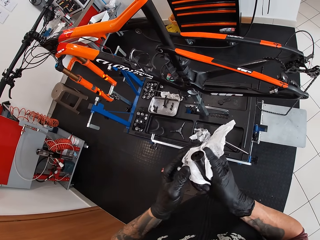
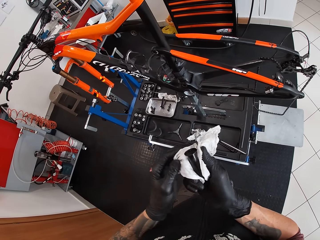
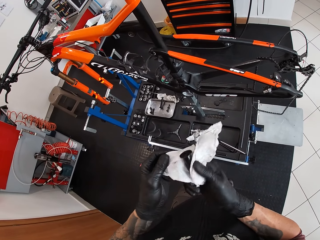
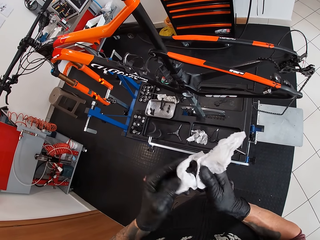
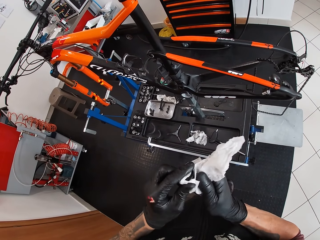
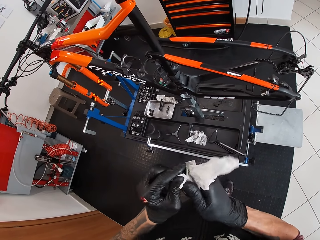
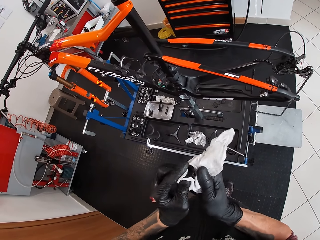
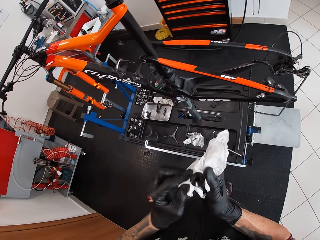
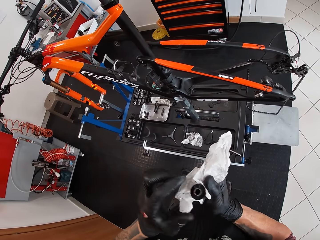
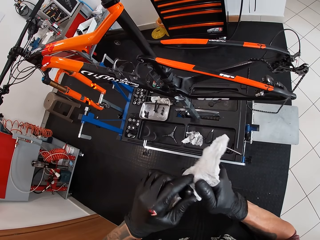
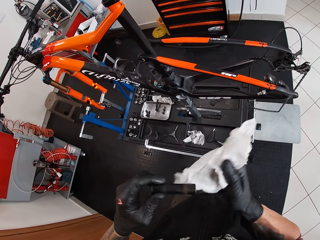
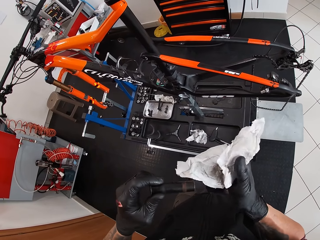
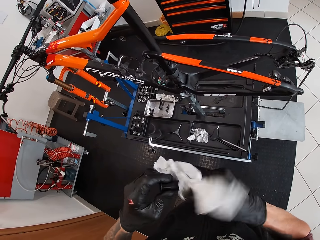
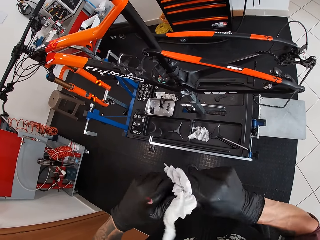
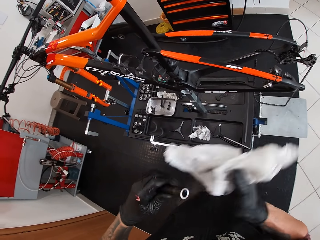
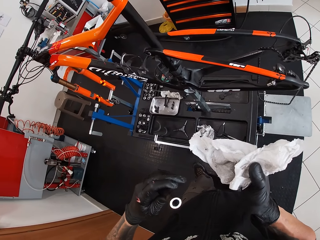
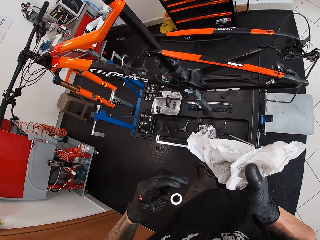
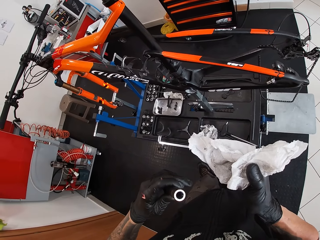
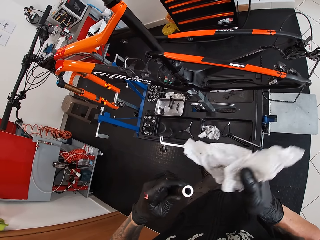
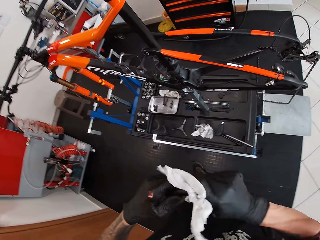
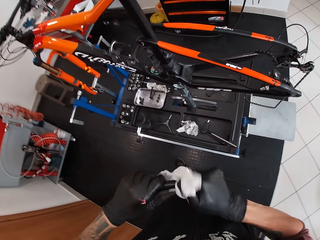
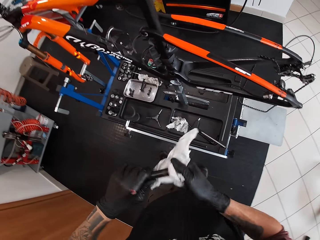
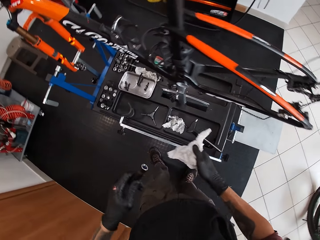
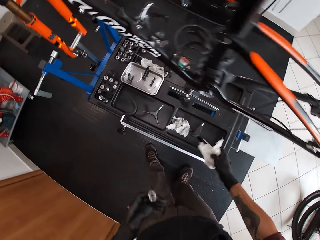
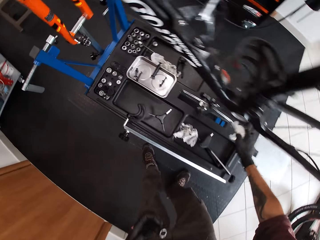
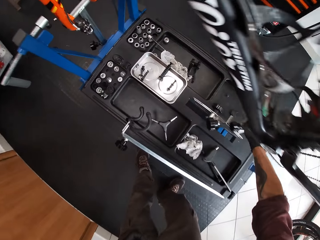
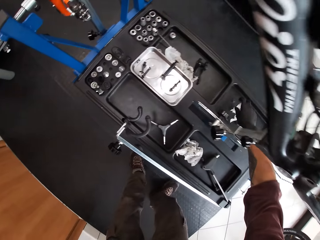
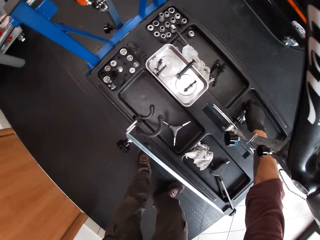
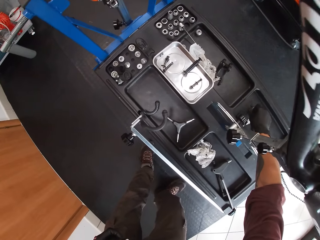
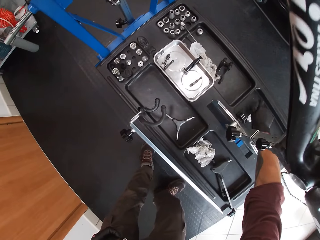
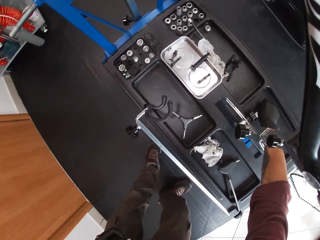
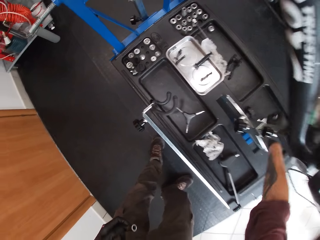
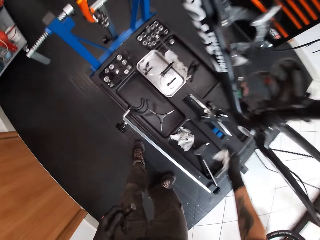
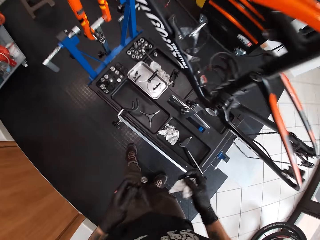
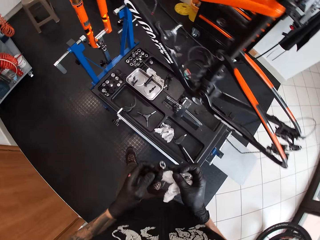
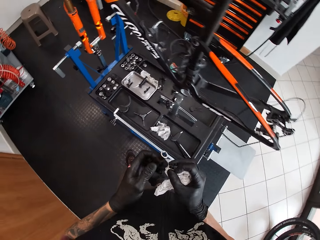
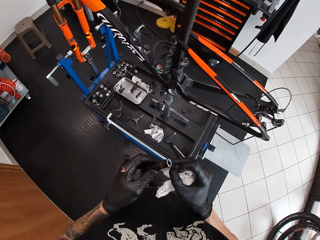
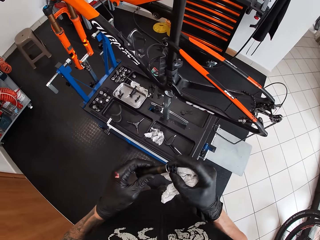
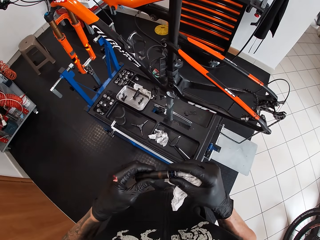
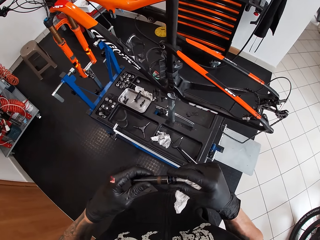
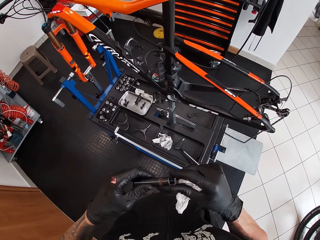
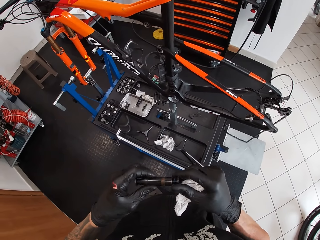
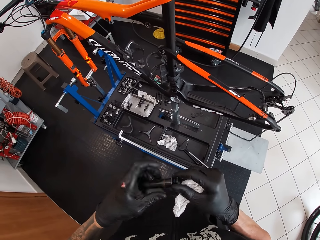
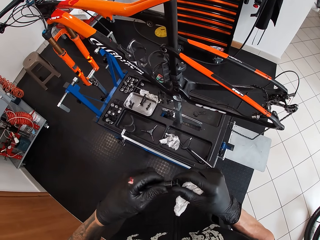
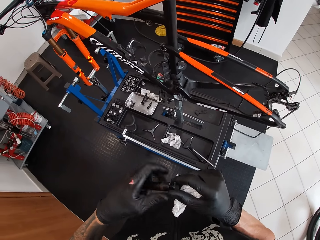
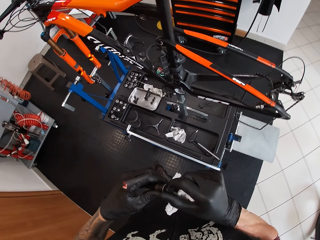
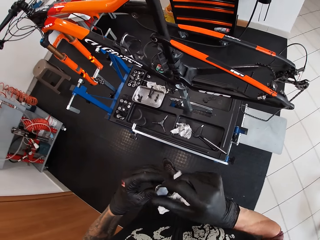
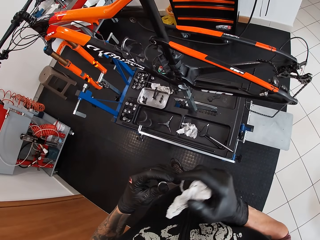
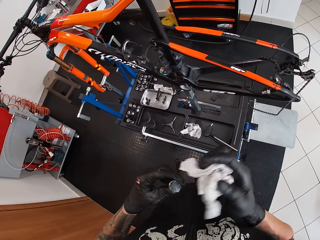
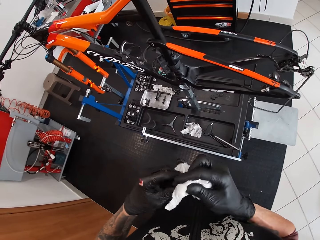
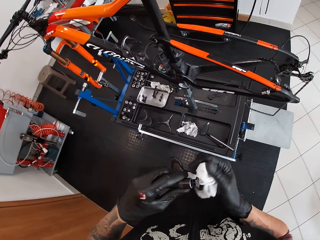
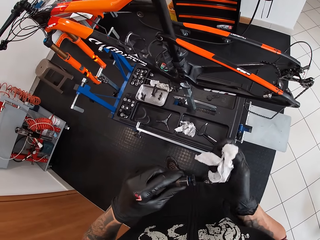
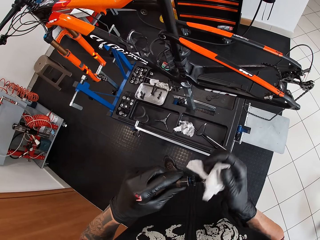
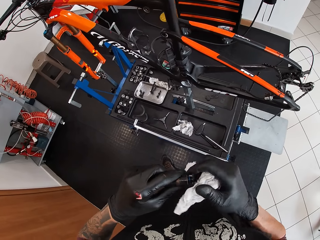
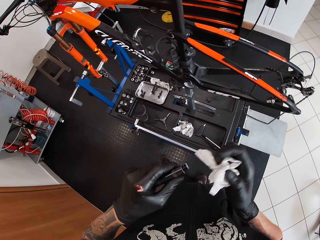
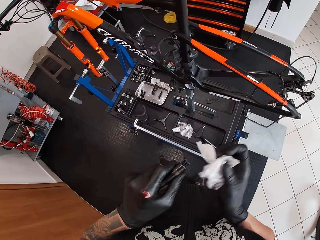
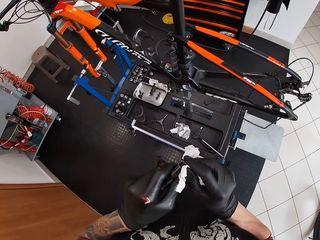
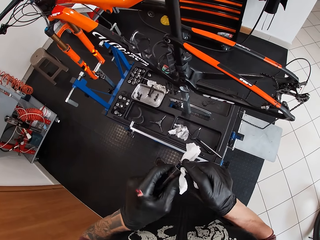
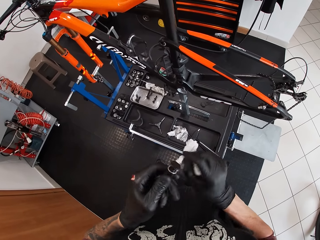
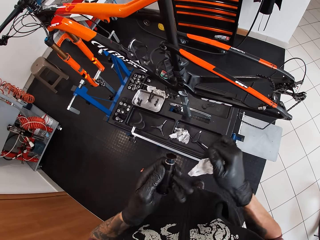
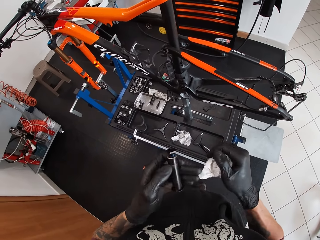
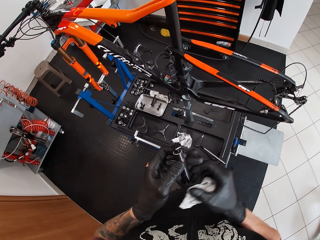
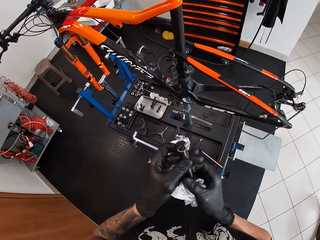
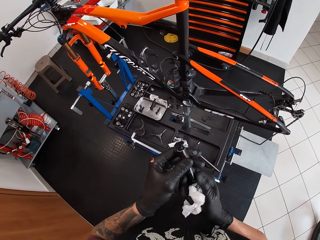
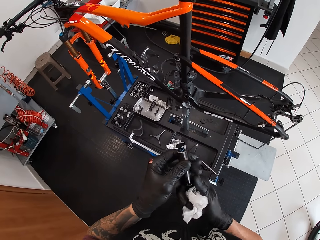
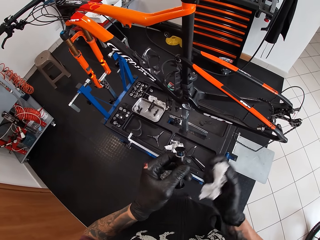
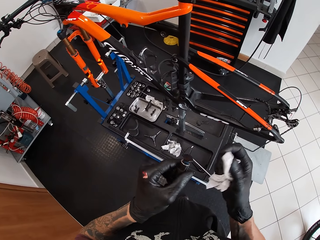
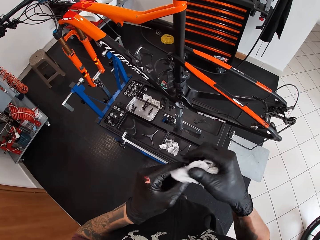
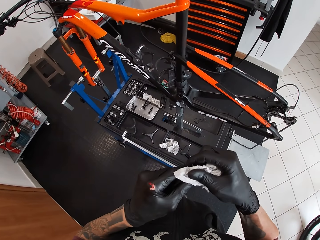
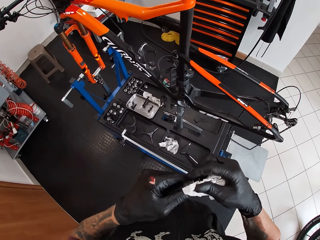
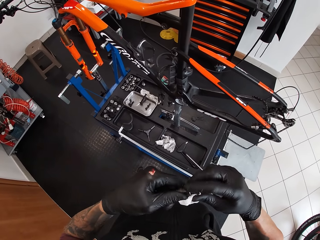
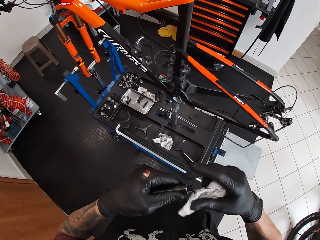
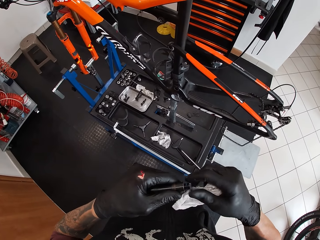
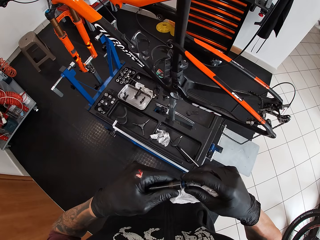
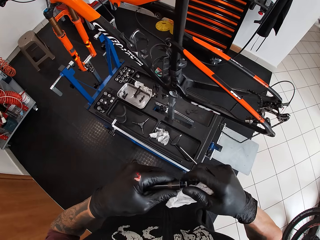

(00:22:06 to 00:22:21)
The camera wearer picks up the bolt on the workbench with his gloved right hand. He places the bolt in his gloved right hand on the spindle or tube in his gloved left hand. He closes the tube with the bolt. He tightens the spindle and the bolt together with both hands. He cleans the bolt on the spindle in his gloved left hand with the tissue in his gloved right hand. He holds the spindle with both gloved hands. He tightens the bolt on the spindle in his gloved left hand with his gloved right hand.

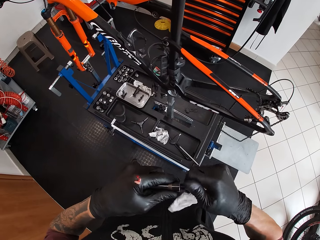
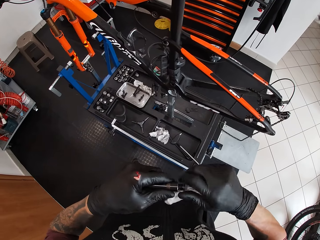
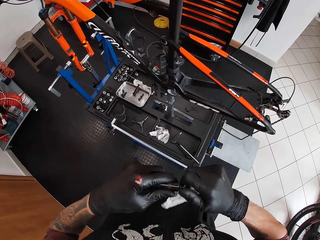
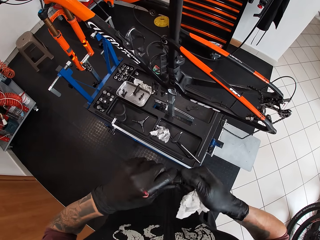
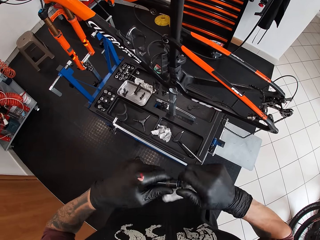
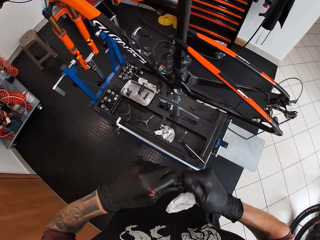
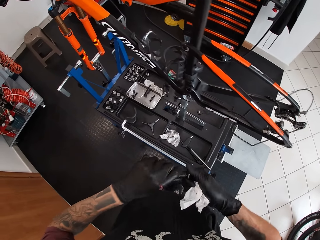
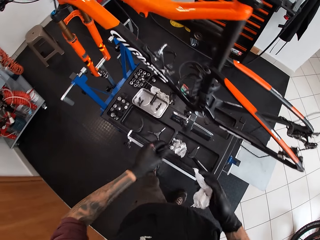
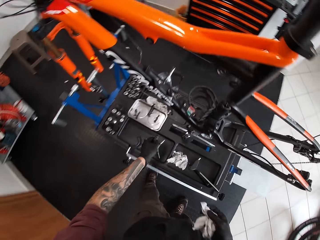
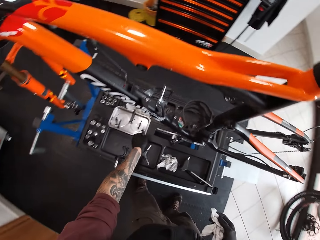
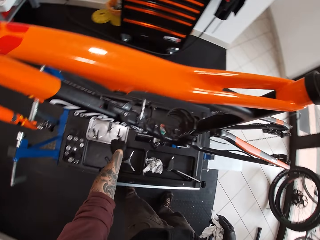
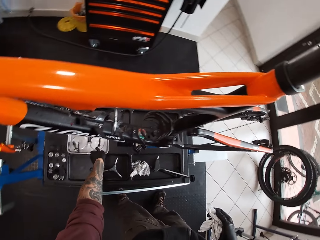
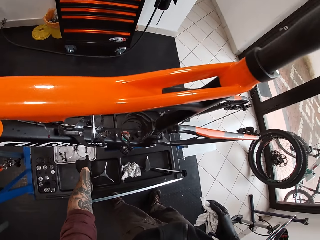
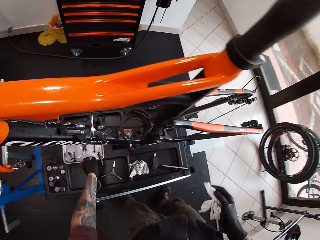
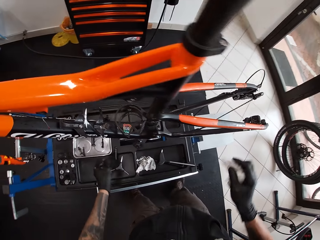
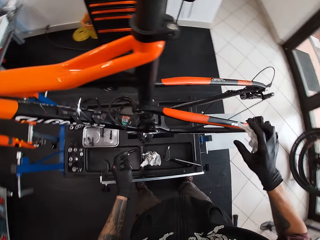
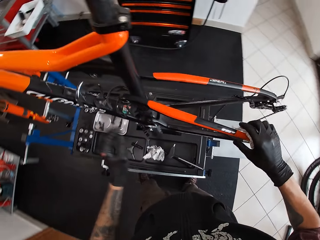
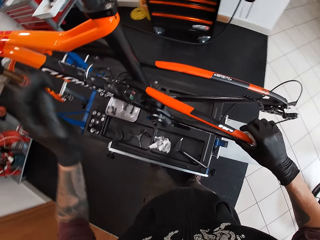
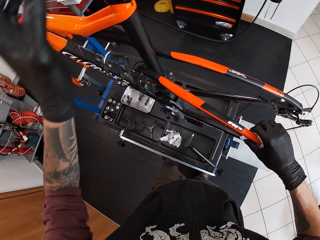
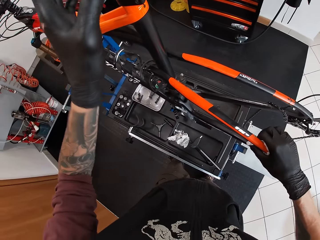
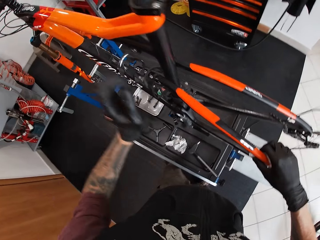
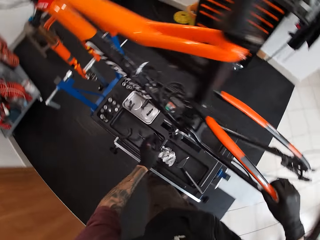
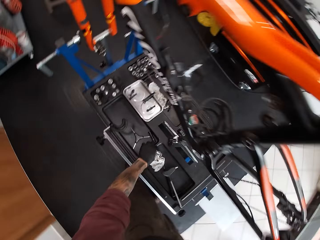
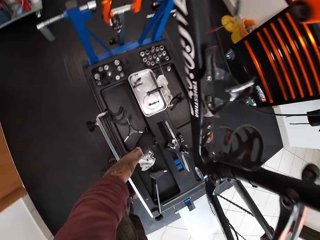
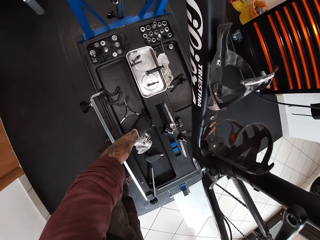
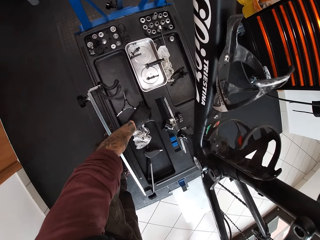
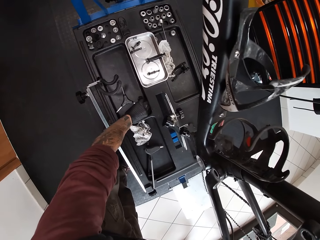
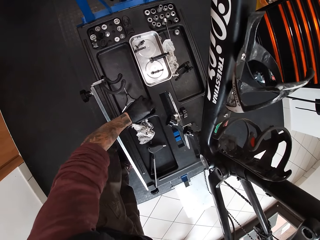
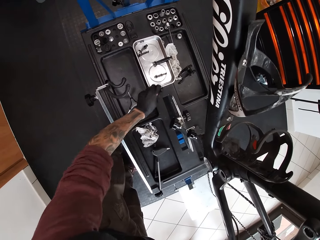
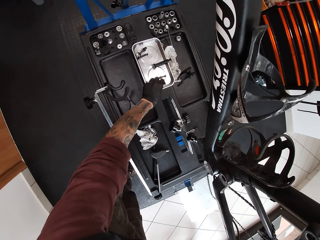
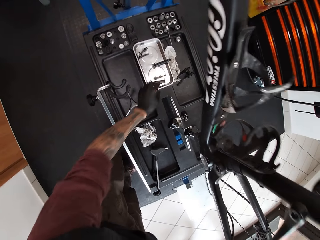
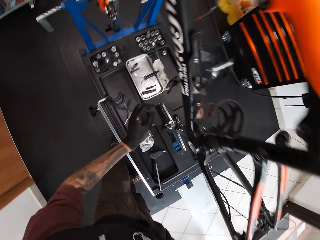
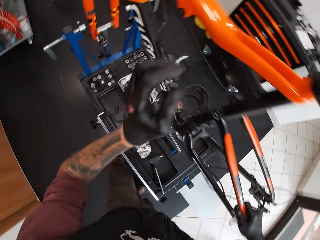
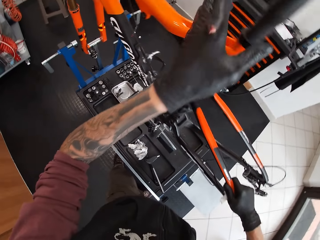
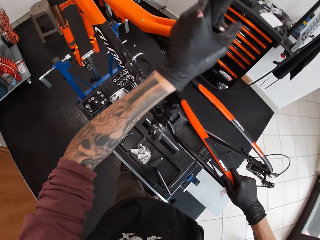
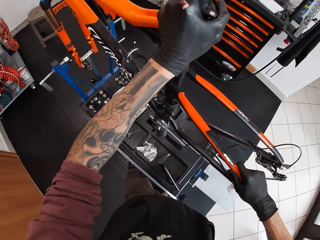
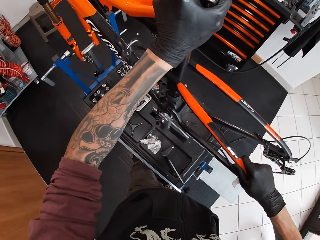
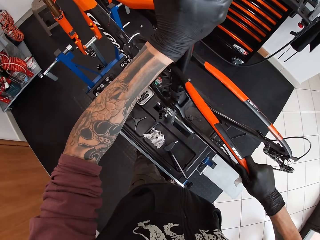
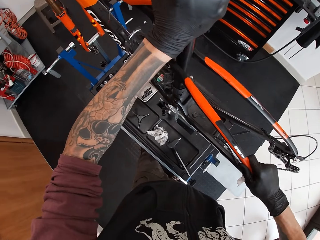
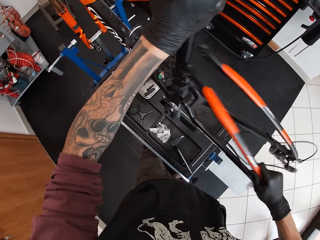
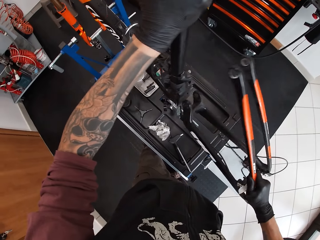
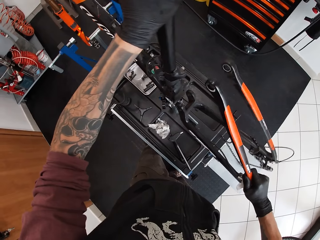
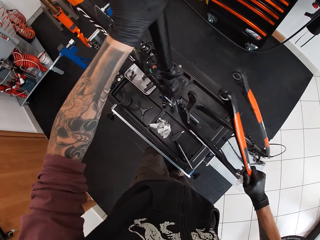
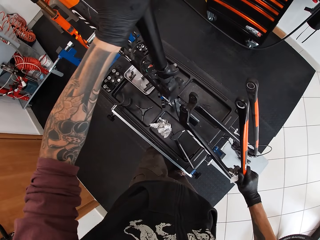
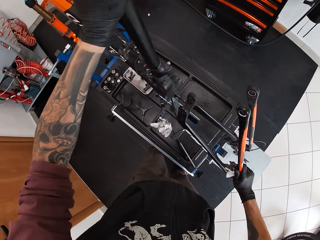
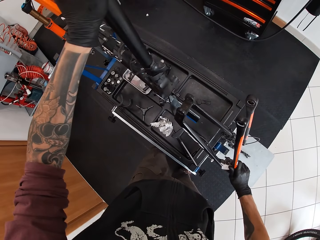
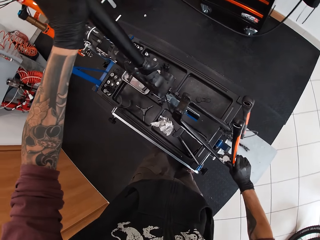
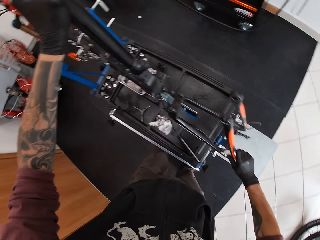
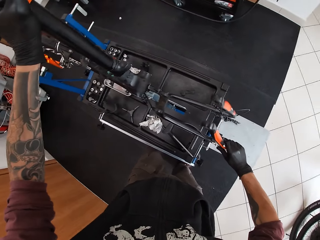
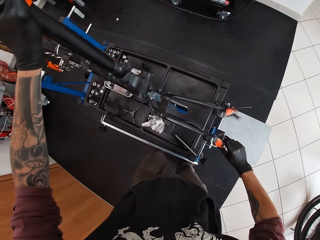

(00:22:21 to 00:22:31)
The camera wearer drops the spindle or tube on the workbench with his gloved left hand. He holds the bicycle sit stay with his gloved right hand. He picks up the tube. He moves a bolt on the workbench with his gloved left hand. He puts the tube down. He holds the bicycle top tube with his gloved left hand. He removes the sit stay from the bicycle with his gloved right hand. He places the sit stay on the workbench with his gloved right hand.
